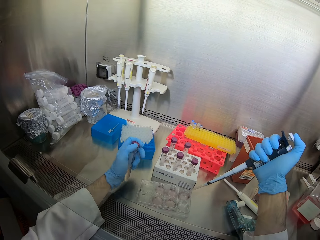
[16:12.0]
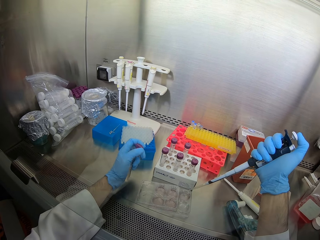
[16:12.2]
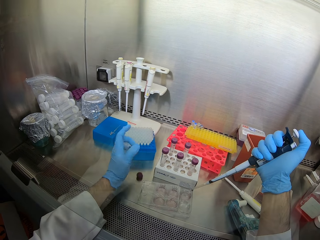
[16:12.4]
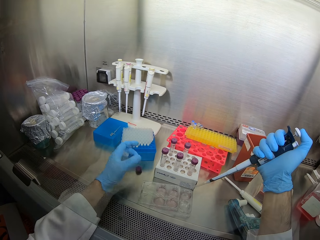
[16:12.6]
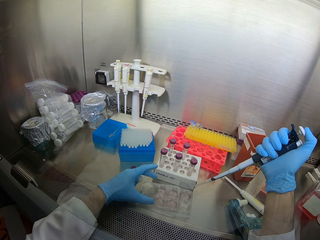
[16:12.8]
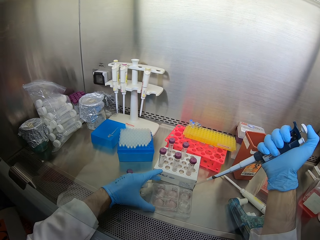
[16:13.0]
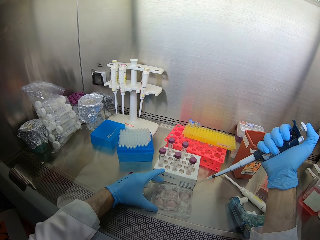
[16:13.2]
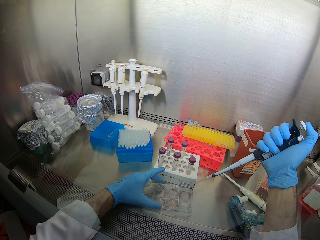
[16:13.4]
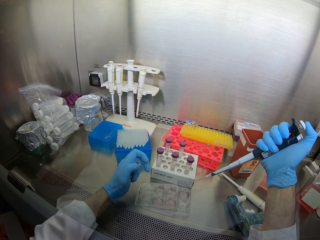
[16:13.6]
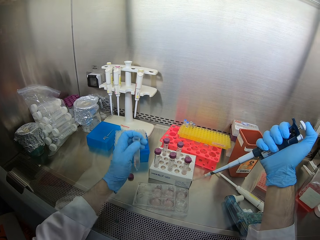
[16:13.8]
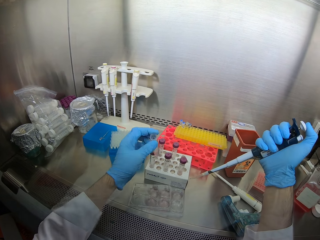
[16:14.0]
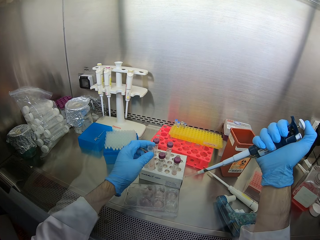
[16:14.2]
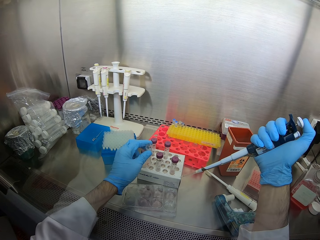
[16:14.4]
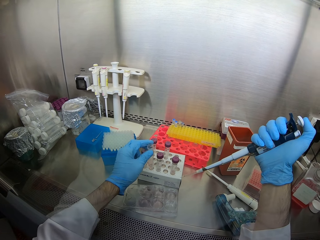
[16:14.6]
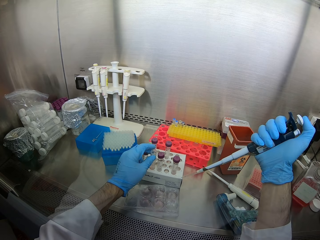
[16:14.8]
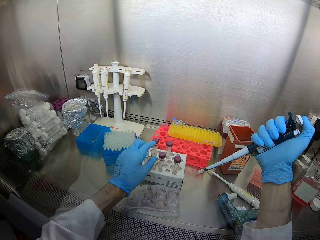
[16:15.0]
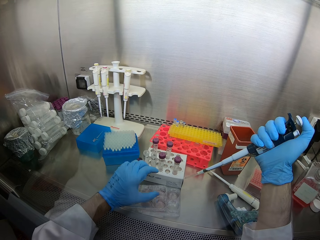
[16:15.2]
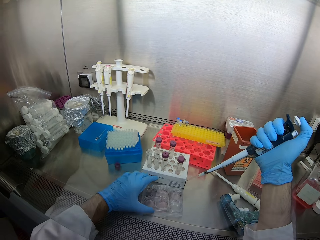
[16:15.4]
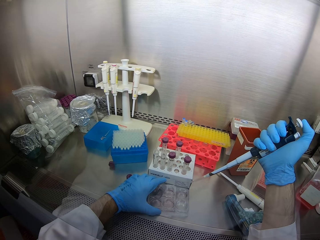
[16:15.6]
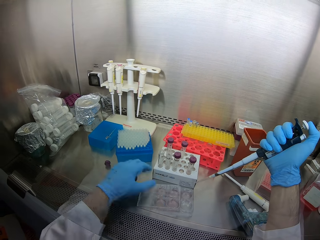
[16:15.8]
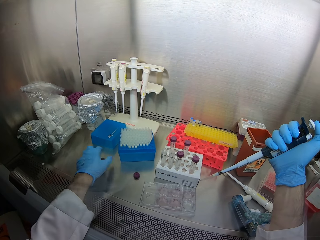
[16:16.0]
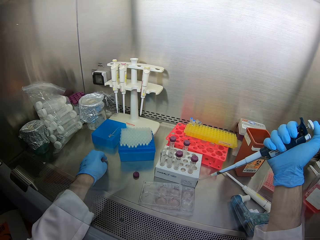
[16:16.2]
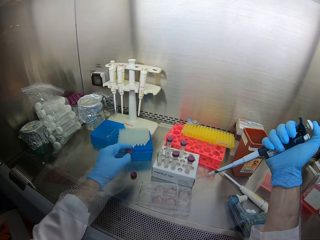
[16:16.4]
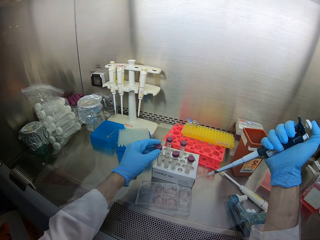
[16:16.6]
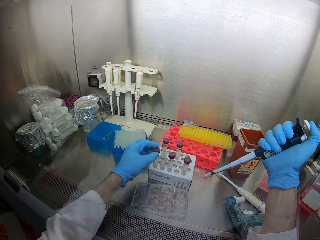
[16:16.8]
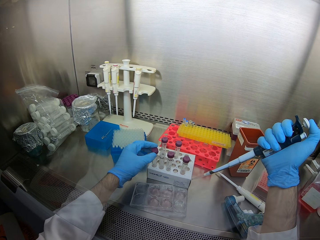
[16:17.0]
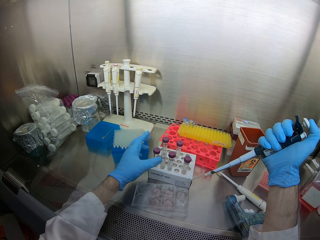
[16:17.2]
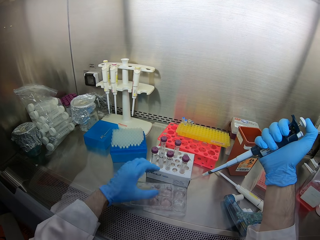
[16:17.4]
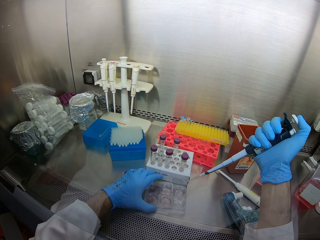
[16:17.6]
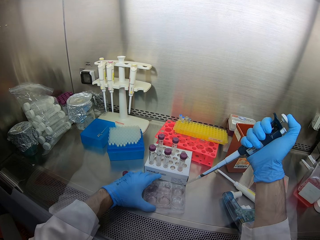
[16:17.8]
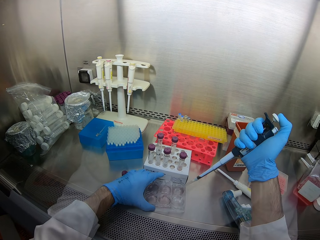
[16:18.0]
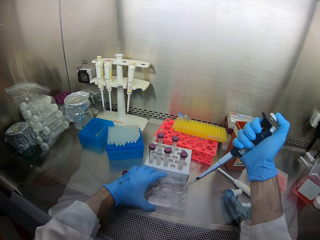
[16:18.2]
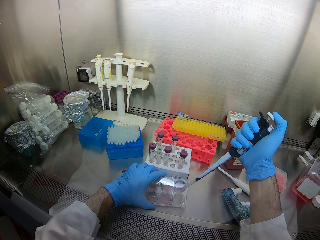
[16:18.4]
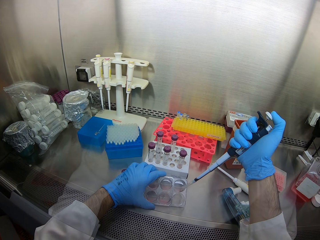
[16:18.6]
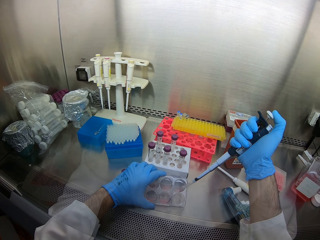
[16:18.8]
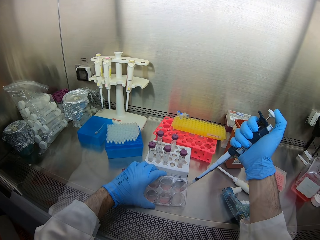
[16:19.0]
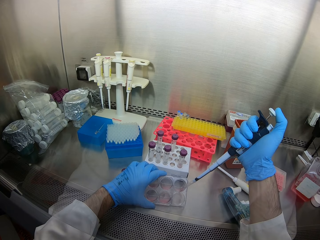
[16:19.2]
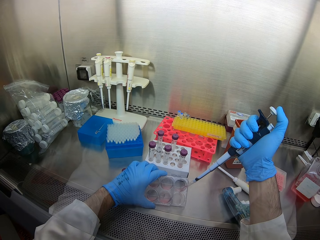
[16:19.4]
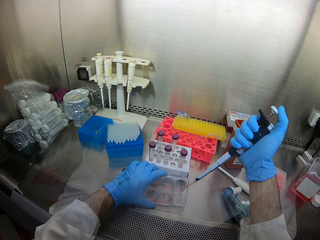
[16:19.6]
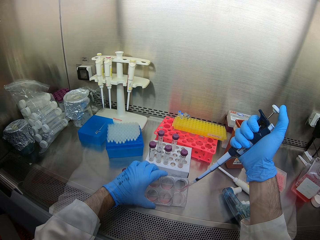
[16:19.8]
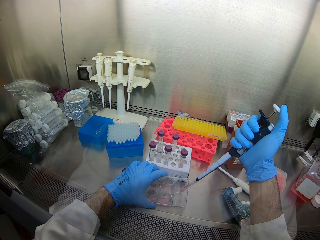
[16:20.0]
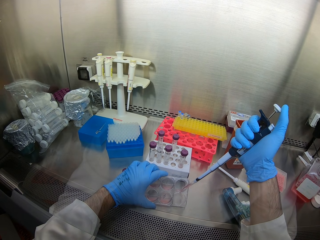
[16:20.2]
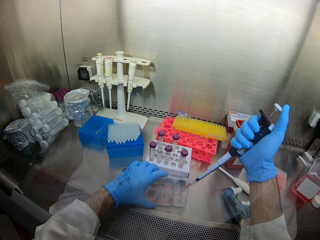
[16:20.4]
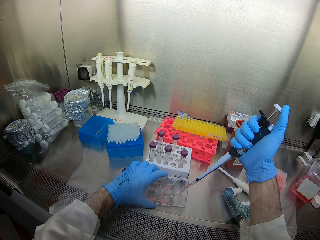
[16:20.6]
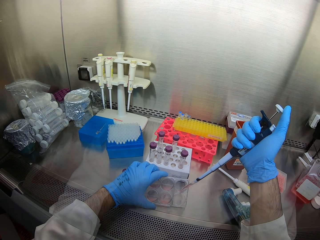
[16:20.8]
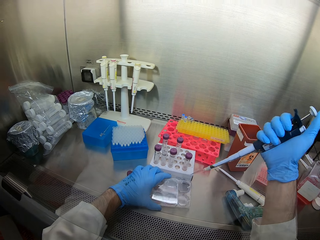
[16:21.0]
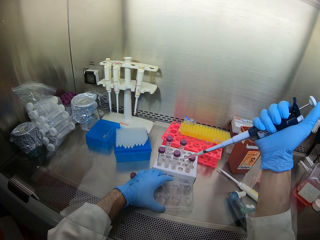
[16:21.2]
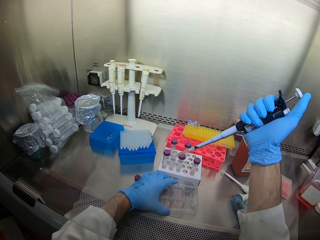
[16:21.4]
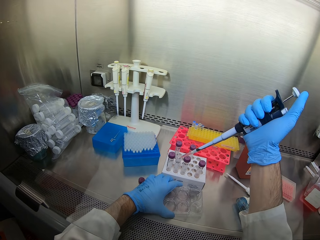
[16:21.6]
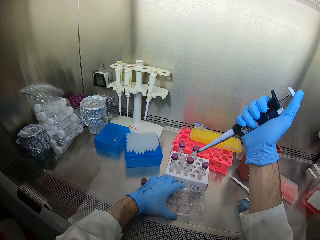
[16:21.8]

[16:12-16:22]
The camera wearer places the big test tube in a rack. They close the test tube with a lid. They siphon a liquid from the containers.

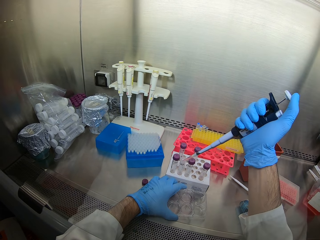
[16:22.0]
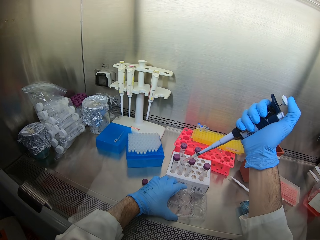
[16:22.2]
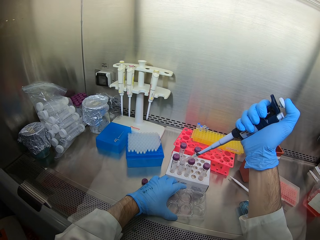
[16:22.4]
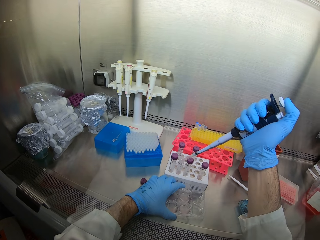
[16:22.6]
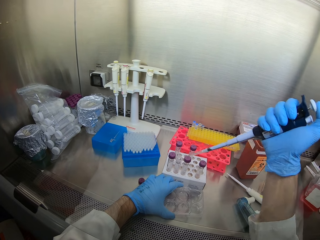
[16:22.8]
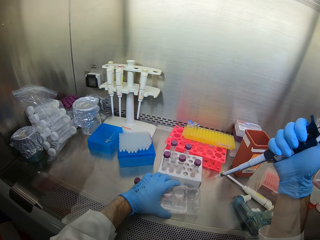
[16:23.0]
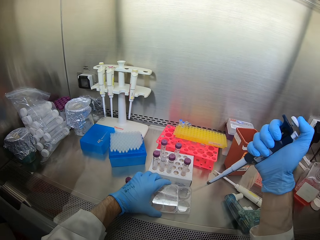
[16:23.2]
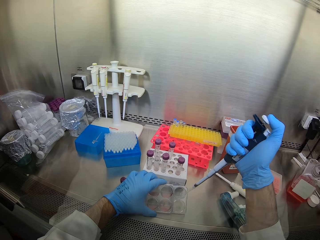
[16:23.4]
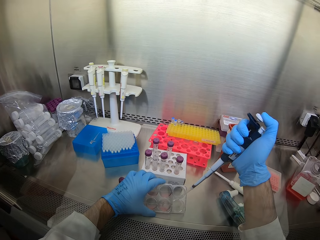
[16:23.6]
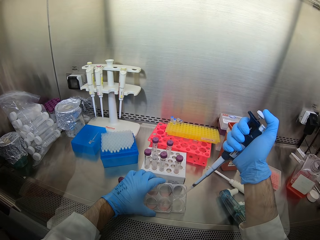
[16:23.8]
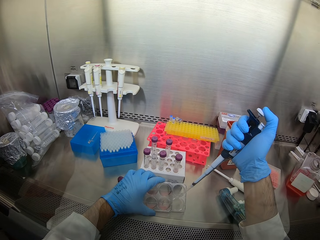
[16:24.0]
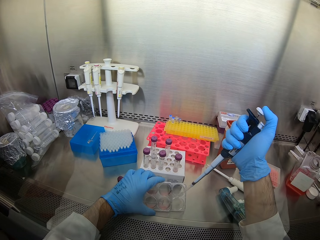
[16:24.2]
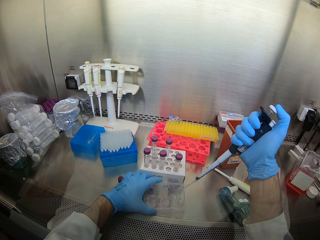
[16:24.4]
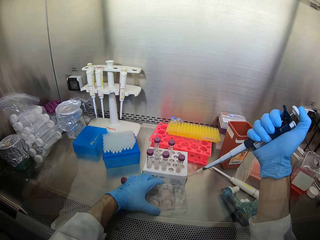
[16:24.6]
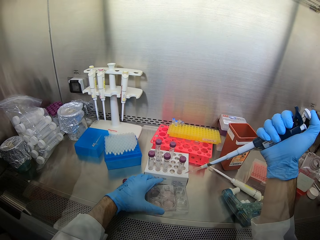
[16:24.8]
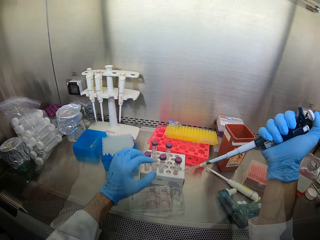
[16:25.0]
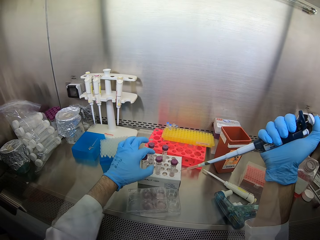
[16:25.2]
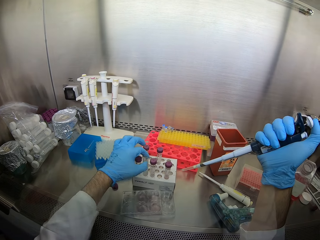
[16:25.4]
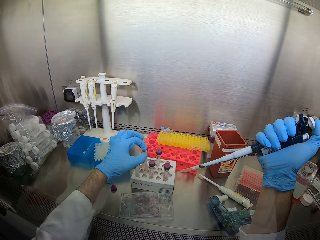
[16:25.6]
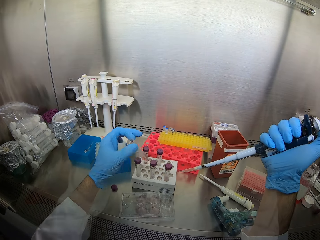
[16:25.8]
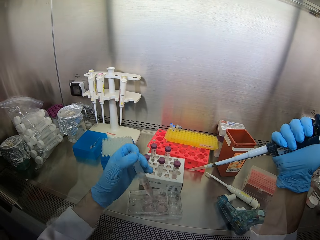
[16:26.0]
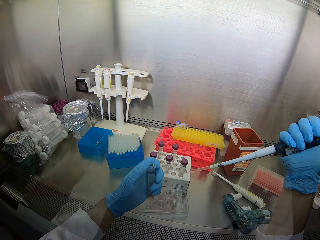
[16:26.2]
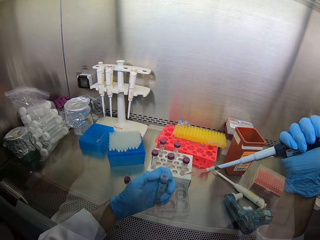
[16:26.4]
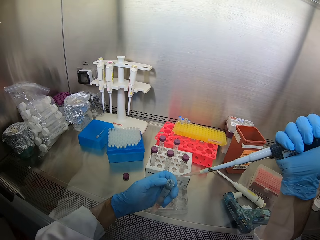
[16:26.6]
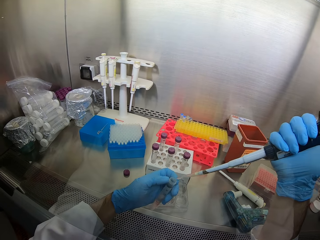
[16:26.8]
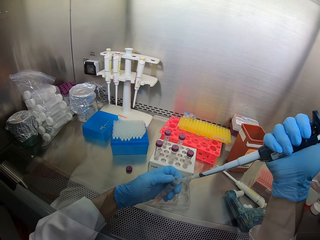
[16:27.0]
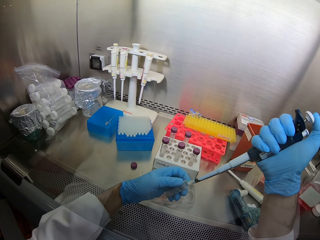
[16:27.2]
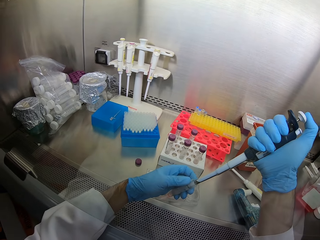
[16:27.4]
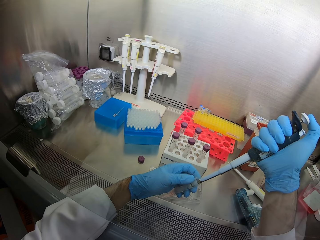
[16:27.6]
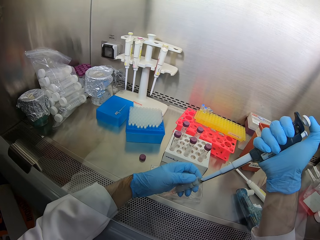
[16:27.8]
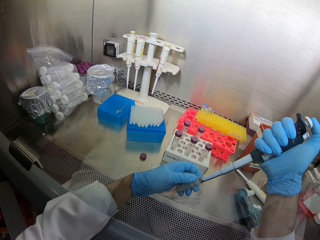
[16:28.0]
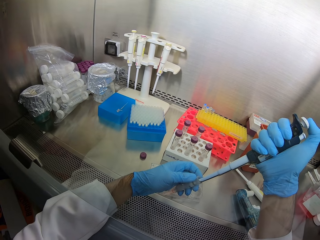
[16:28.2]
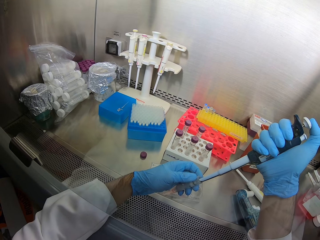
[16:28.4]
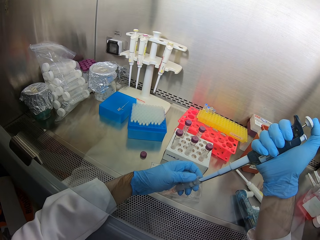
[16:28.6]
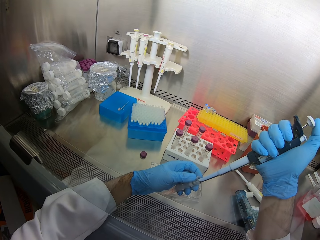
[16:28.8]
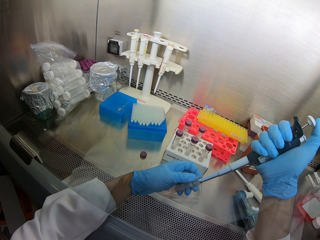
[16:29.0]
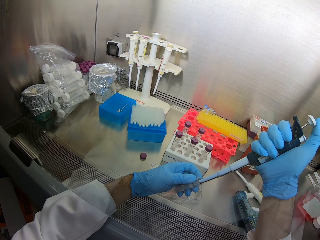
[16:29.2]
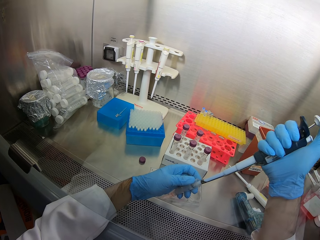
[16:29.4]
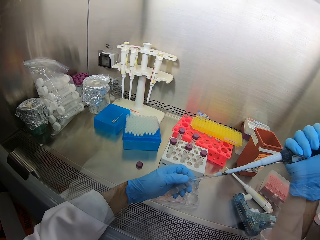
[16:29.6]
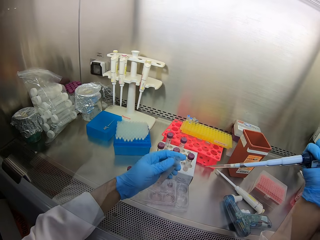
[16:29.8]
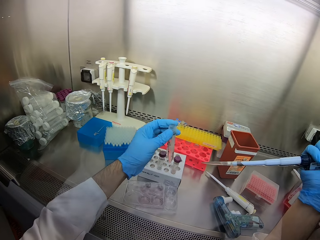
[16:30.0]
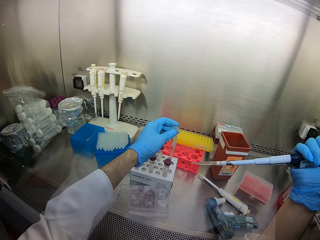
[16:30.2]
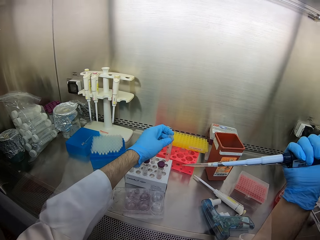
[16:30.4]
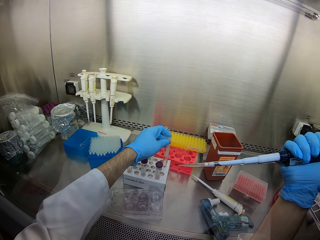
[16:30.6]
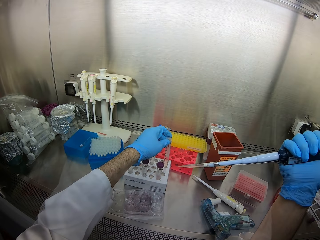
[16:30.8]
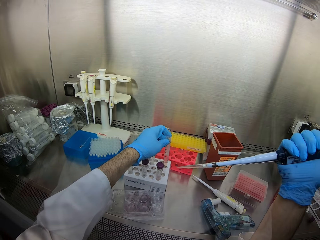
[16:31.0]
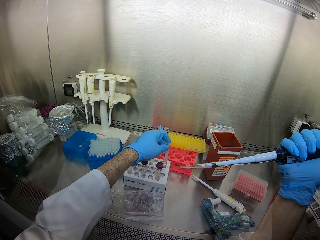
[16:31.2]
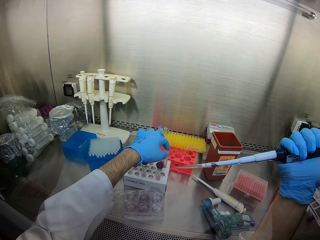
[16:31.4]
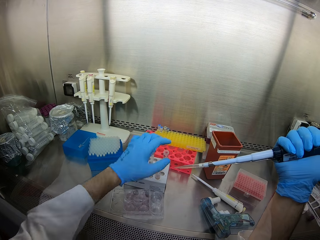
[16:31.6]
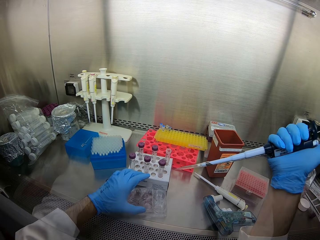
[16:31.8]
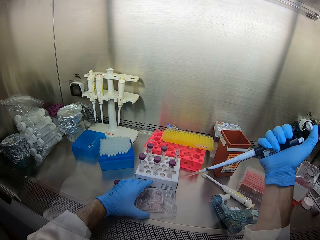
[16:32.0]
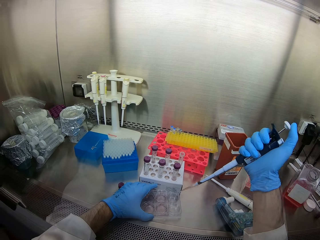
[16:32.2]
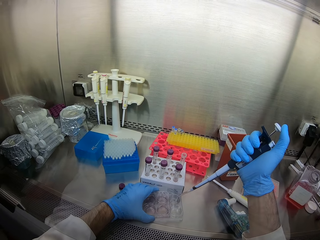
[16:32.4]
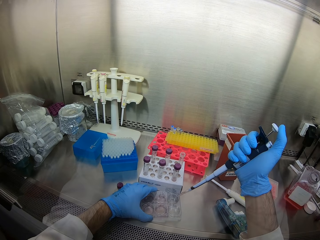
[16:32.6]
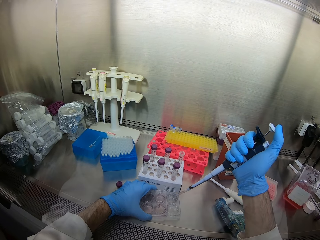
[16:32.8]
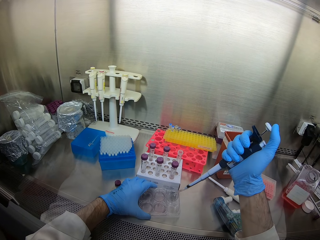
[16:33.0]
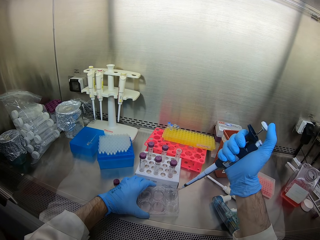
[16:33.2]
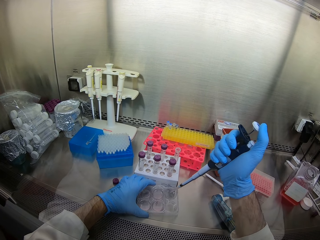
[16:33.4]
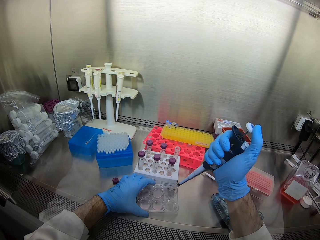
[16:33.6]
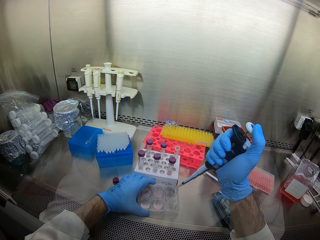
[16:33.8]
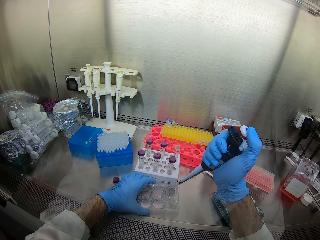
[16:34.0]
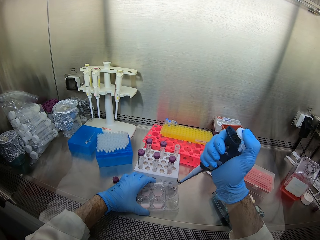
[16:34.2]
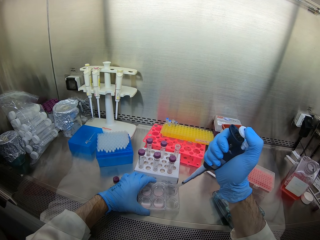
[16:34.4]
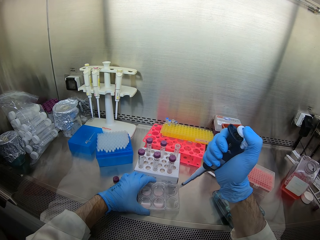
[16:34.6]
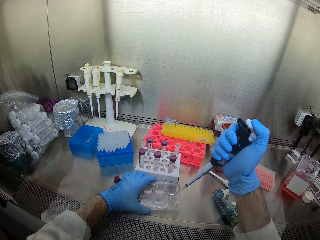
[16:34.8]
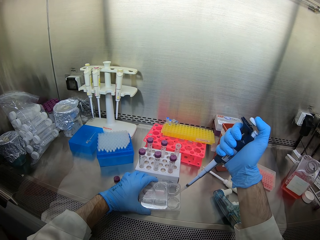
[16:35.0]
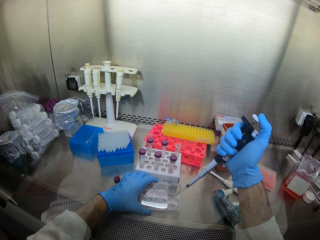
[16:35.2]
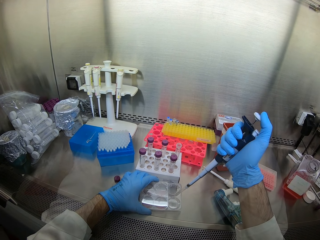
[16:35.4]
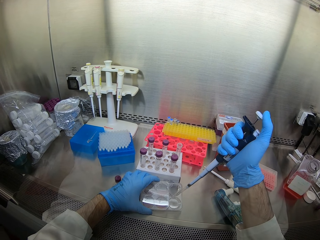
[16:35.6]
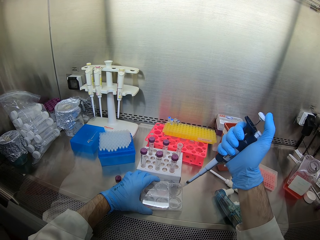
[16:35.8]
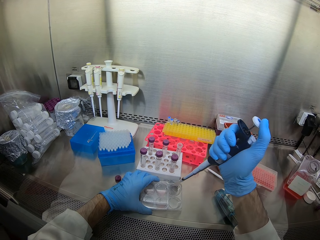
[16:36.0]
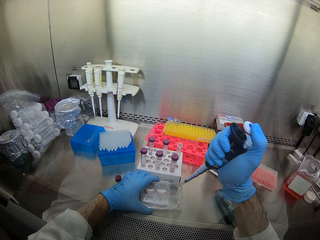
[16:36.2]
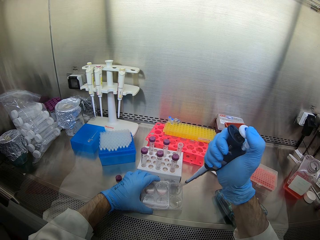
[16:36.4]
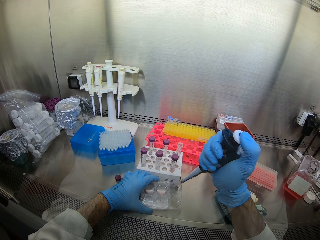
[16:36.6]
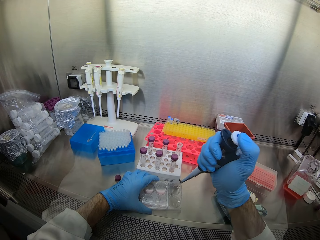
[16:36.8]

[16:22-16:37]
The camera wearer puts the solution in a big test tube. They siphon a liquid from the containers. They pick the big test tube from a rack and open the test tube. They put the solution in the big test tube. They place the big test tube in the rack. They siphon a liquid from the containers.
